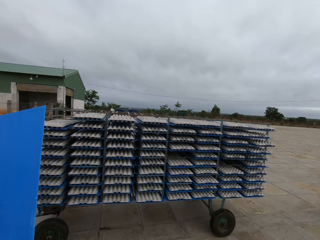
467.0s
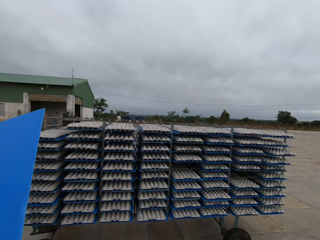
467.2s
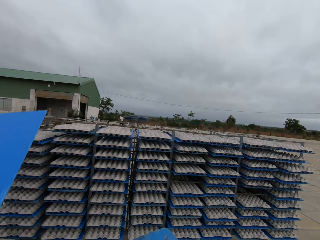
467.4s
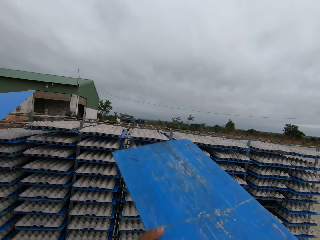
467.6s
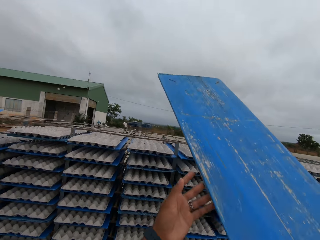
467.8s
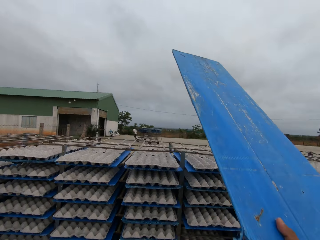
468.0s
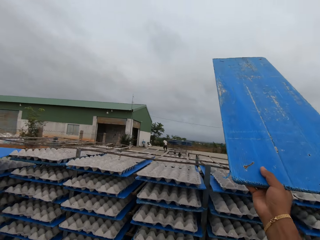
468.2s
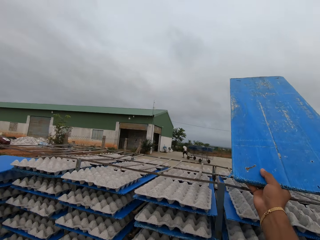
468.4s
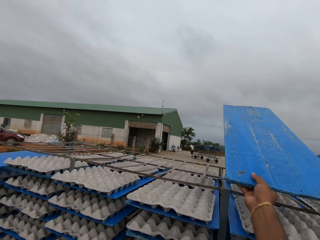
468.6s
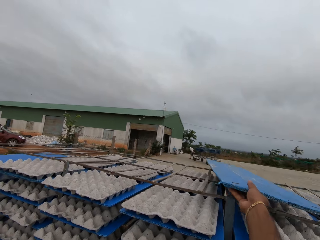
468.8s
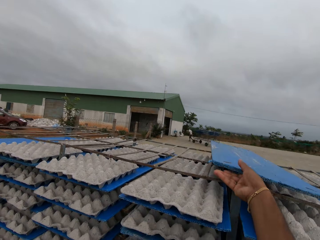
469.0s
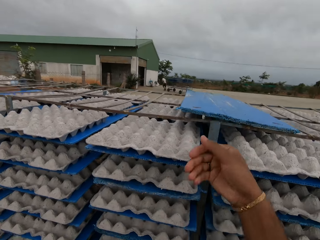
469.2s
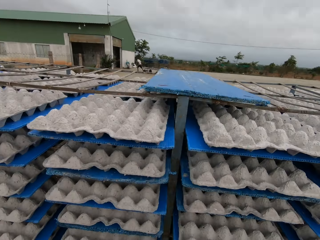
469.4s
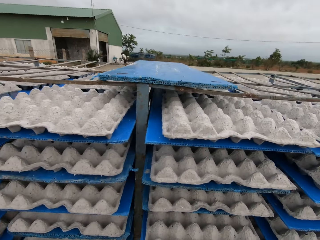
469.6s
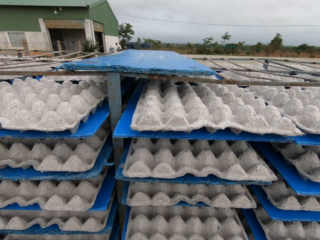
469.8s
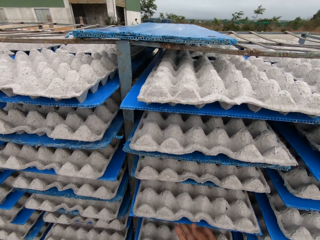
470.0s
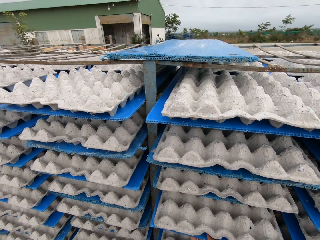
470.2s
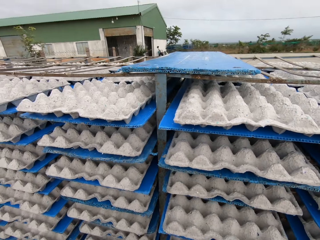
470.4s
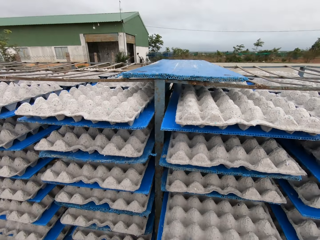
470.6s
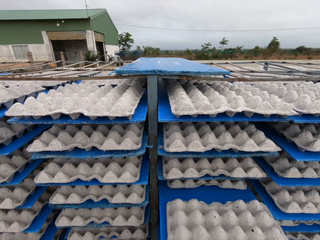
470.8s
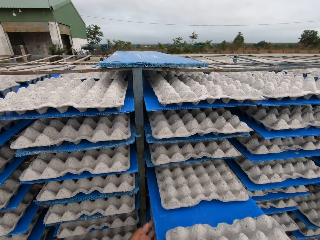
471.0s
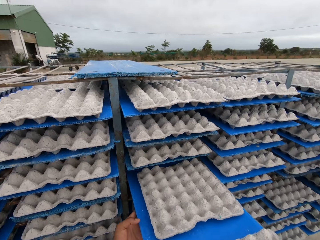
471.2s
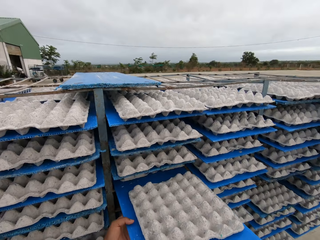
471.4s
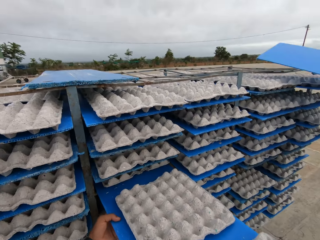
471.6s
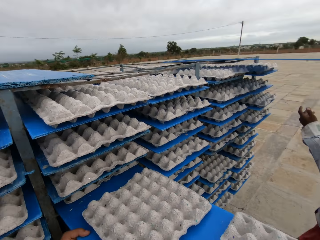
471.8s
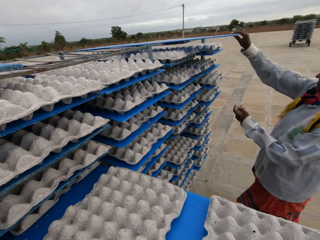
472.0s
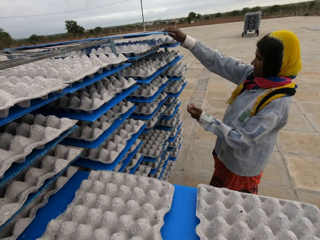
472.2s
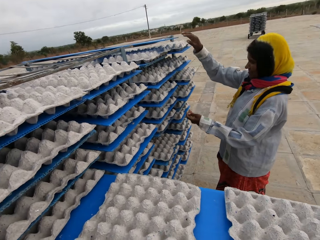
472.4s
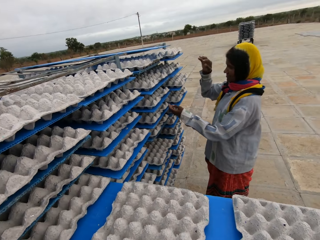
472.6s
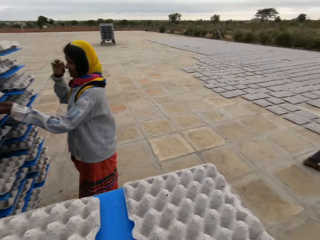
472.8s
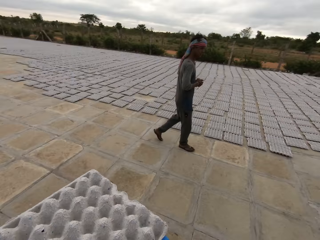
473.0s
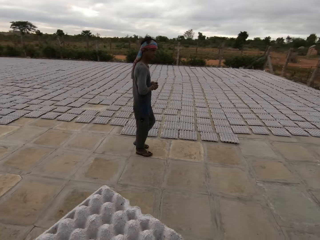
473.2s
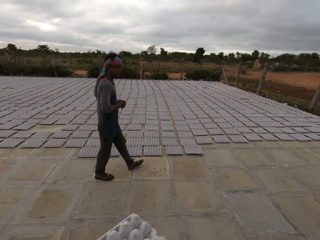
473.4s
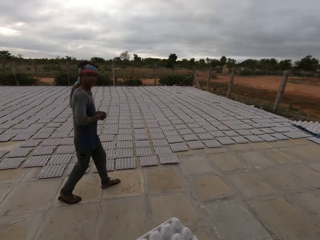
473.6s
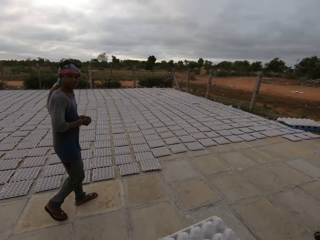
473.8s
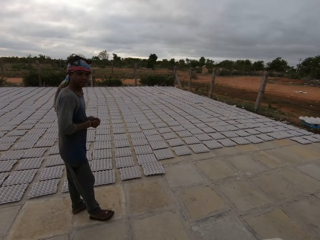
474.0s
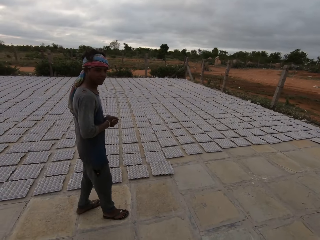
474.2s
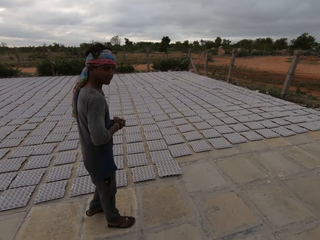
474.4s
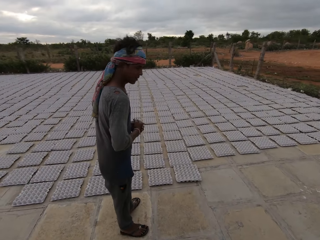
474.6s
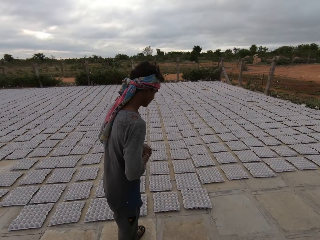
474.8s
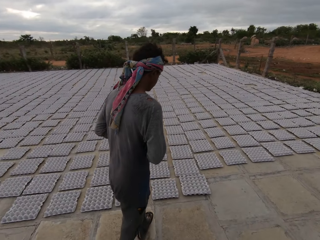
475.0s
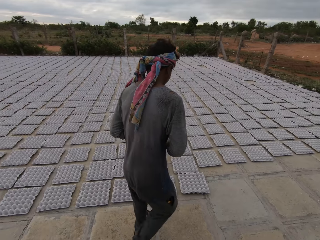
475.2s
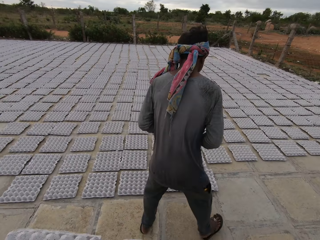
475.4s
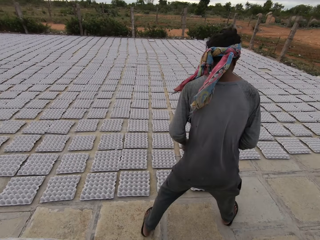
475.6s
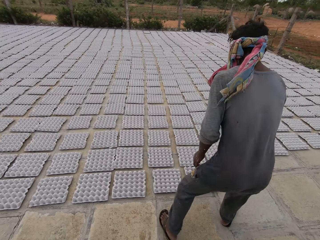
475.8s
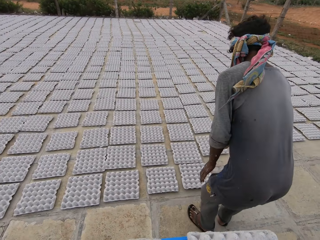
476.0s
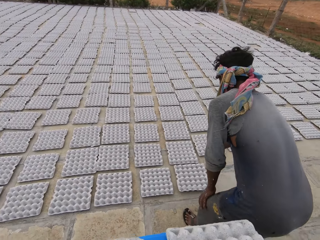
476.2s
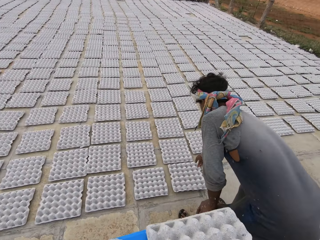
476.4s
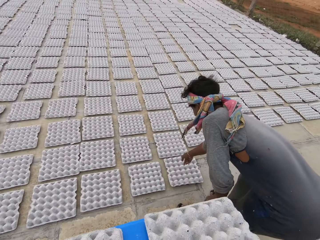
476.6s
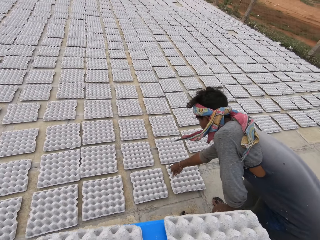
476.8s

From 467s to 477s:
A man places the plastic board on the rack with his hands. The camera wearer places the plastic board on the rack with his hands. He picks a plastic board with egg crates from the rack with his hands, and pulls a tray of paver blocks from the shelf. He interacts with another man. A man walks around.

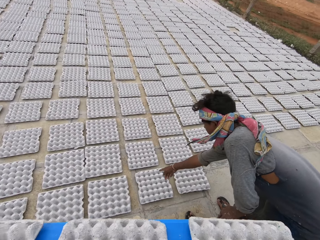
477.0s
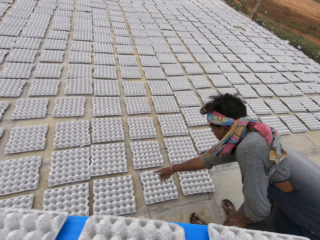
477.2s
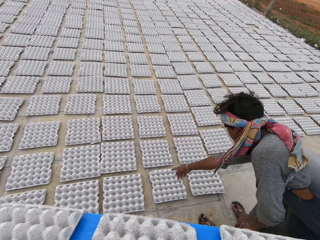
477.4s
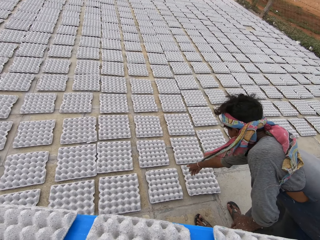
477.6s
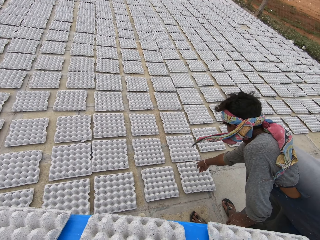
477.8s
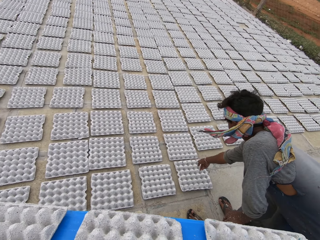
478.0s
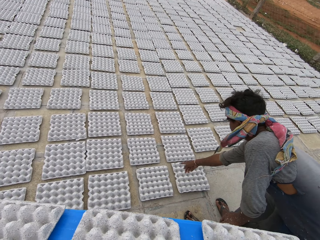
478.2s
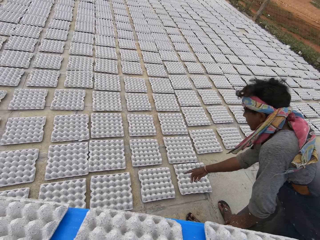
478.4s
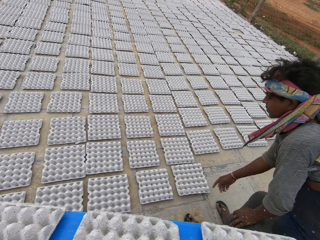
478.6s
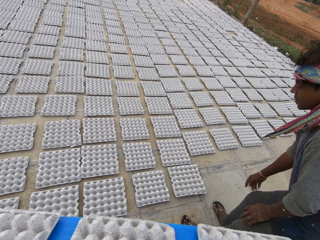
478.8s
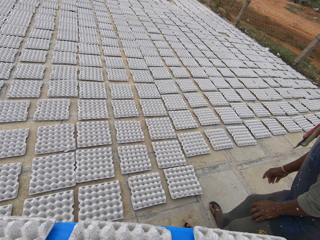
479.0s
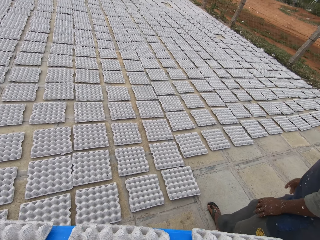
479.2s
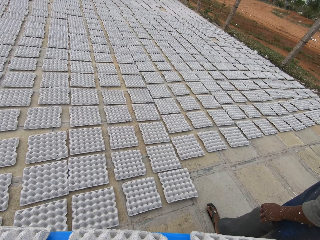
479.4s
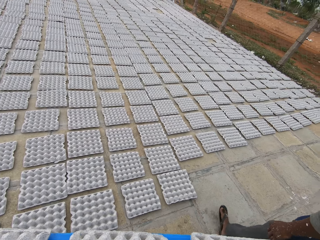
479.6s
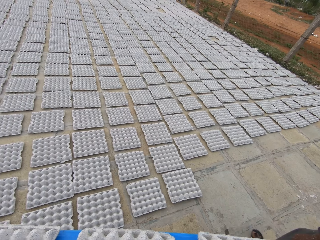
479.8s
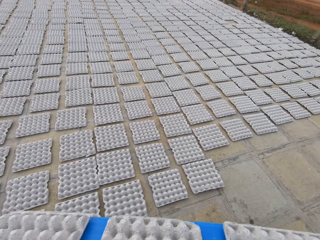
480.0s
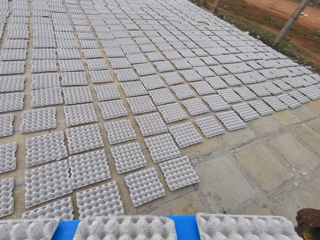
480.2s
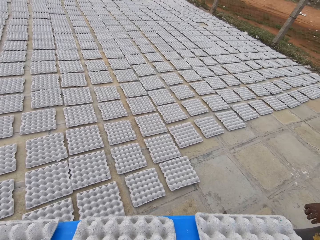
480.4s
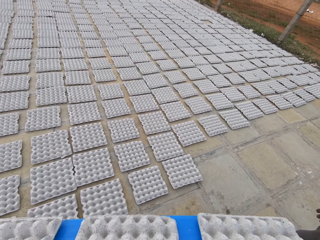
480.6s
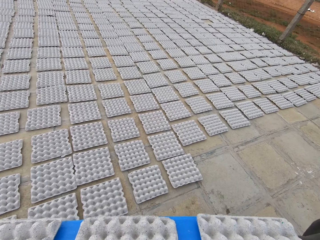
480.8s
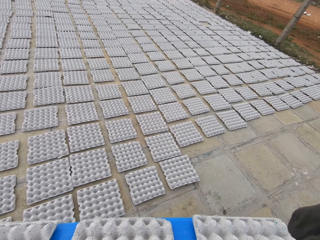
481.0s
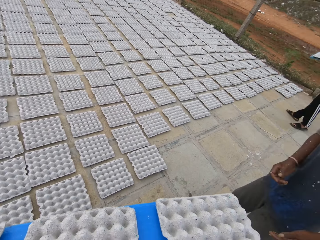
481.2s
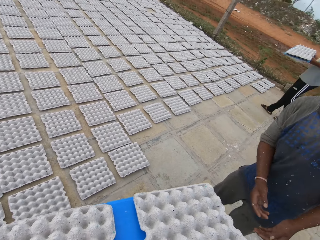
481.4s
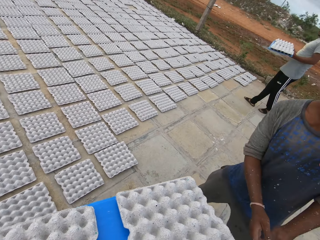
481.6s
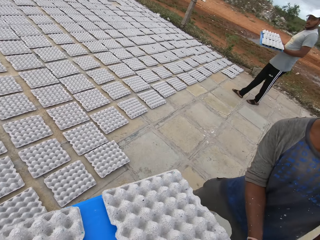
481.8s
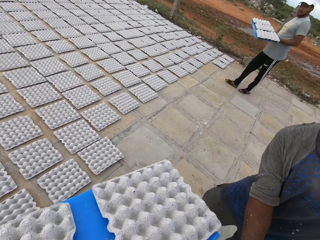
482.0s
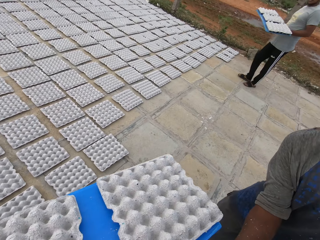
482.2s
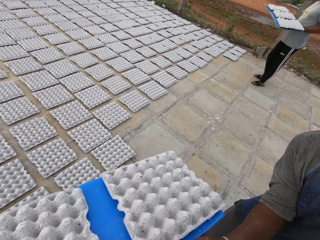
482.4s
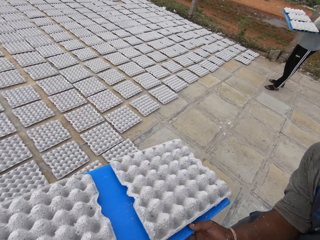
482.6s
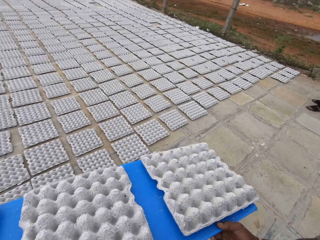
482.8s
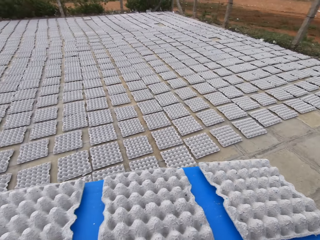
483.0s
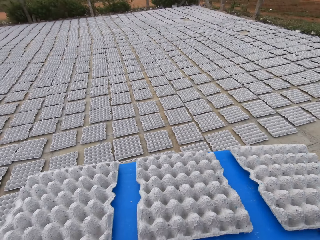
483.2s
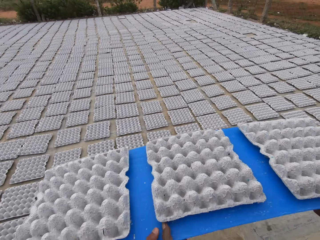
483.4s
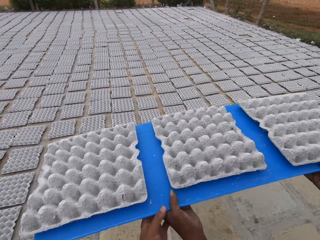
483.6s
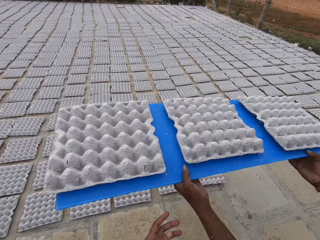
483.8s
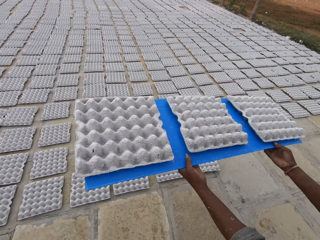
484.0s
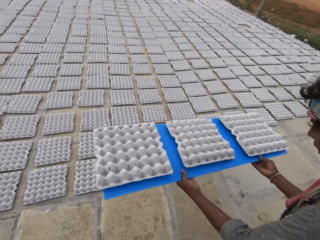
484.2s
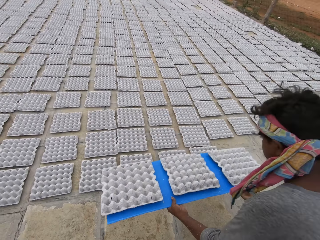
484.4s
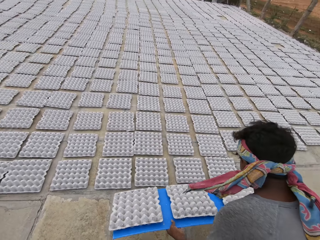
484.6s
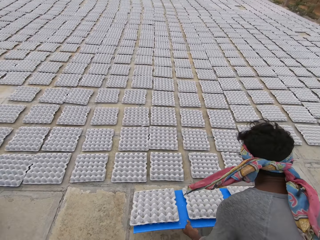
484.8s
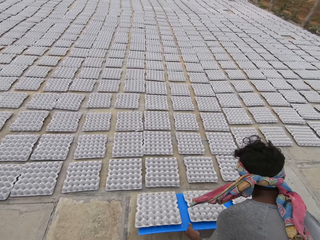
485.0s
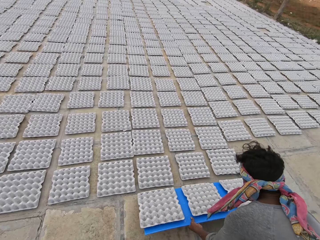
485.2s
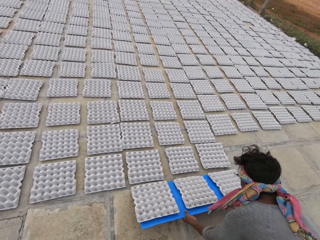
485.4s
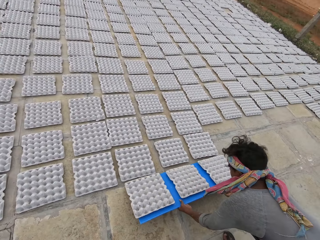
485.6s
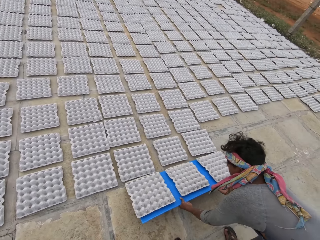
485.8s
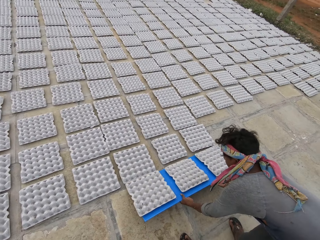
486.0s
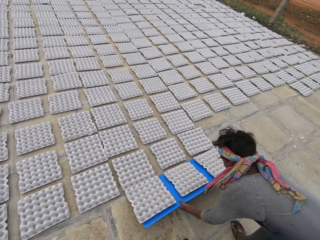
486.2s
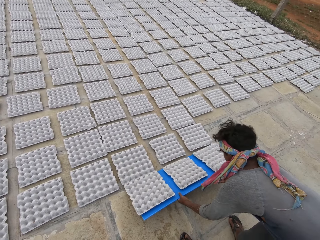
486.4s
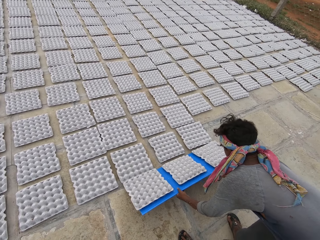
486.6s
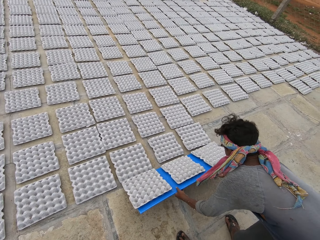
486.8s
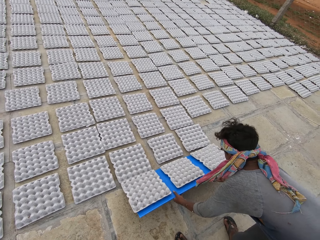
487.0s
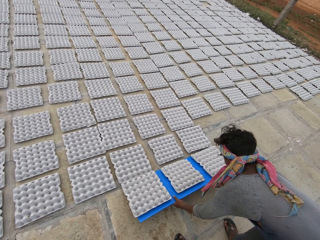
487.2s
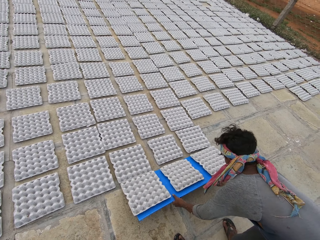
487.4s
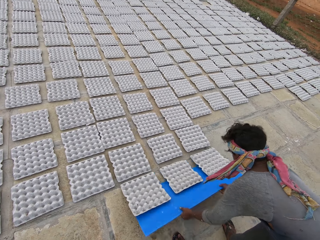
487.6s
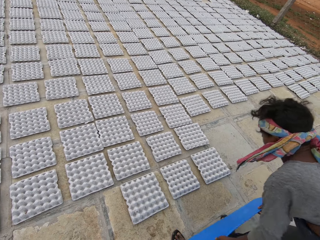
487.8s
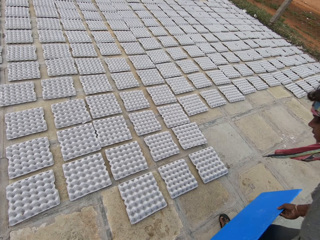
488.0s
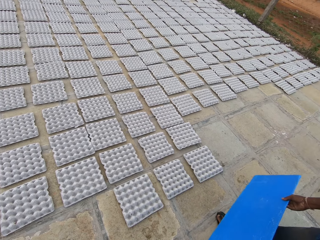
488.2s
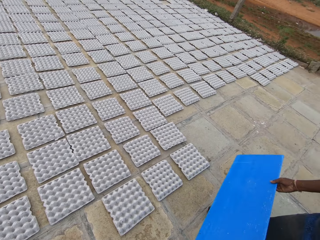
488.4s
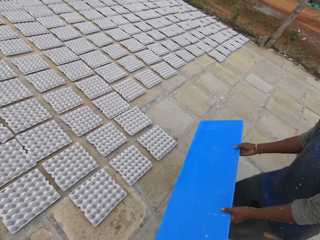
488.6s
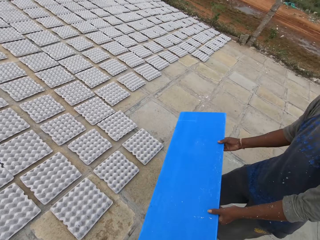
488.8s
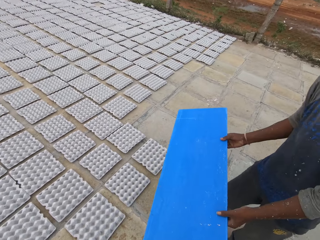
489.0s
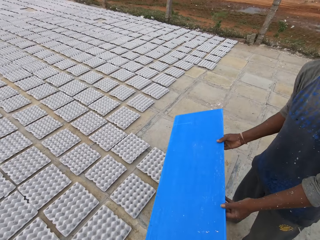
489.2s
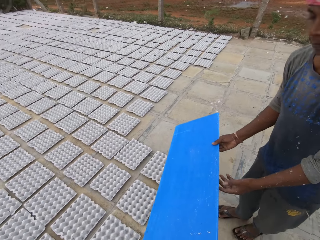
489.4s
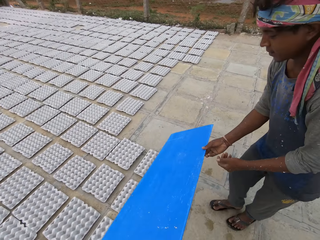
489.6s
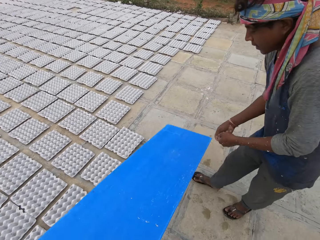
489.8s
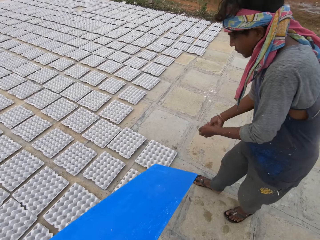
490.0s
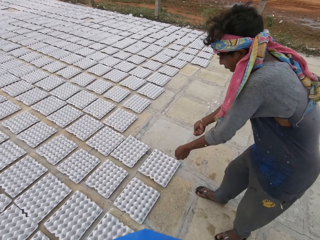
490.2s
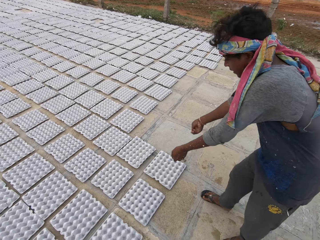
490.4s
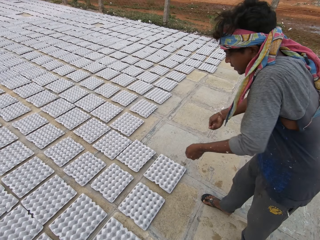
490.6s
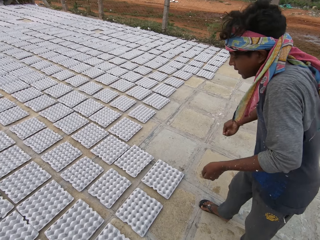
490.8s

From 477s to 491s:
A man points out. Another man holds a plastic board with egg crates with his hands. The first man takes the plastic board with egg crates from the camera wearer with his hands. The first man drops the egg crates on the plastic board in his hands on the ground. The camera wearer takes the plastic board from the first man with his hands.
